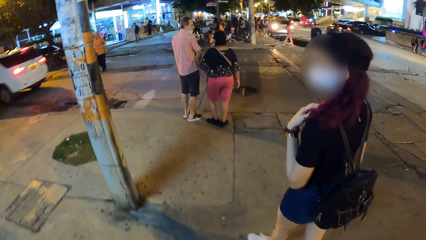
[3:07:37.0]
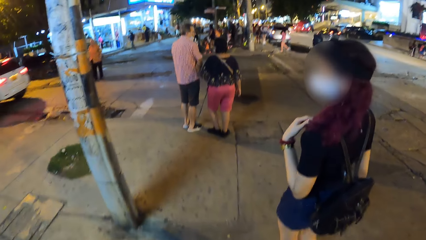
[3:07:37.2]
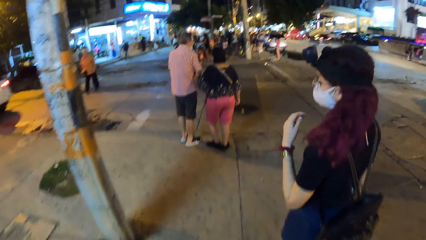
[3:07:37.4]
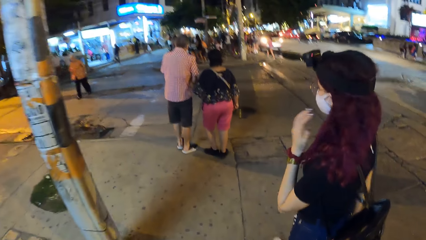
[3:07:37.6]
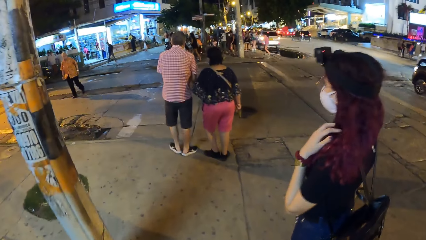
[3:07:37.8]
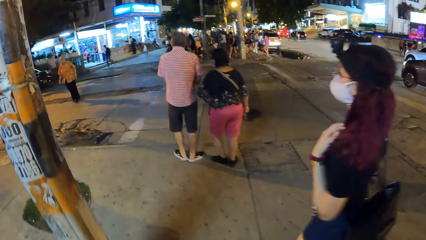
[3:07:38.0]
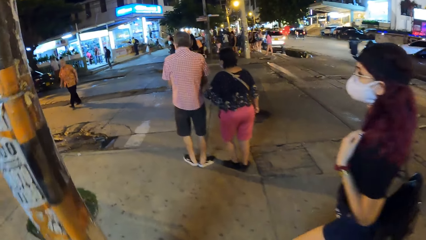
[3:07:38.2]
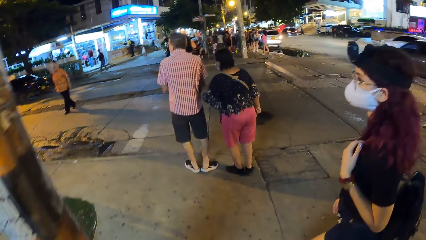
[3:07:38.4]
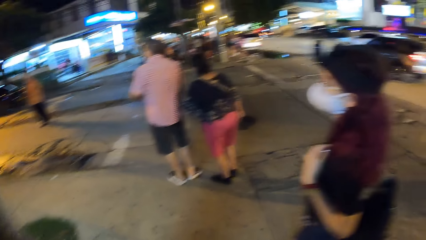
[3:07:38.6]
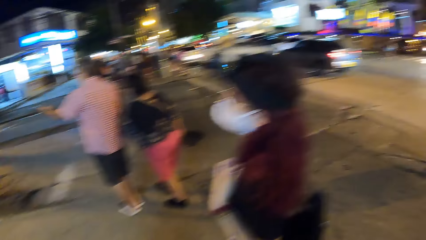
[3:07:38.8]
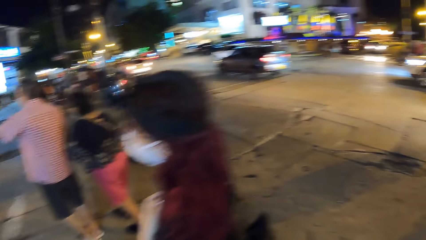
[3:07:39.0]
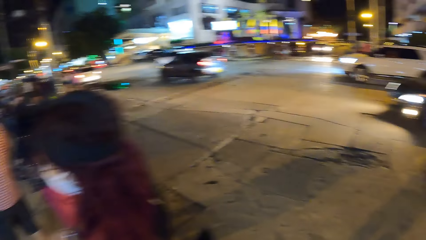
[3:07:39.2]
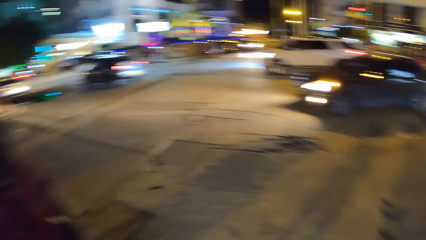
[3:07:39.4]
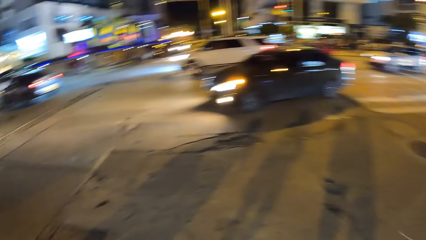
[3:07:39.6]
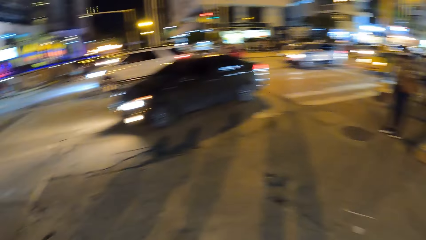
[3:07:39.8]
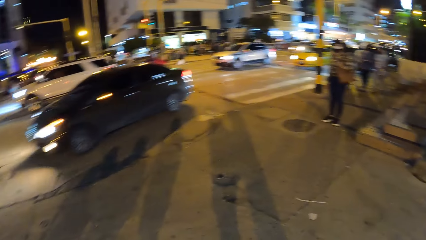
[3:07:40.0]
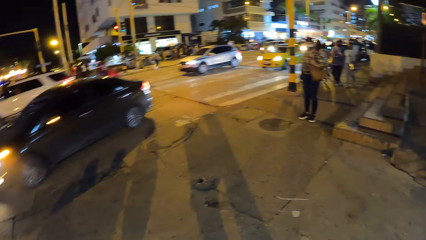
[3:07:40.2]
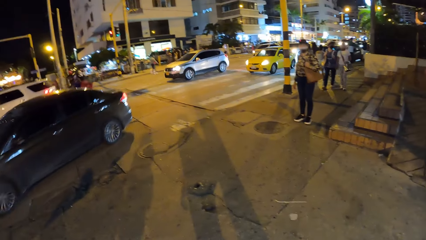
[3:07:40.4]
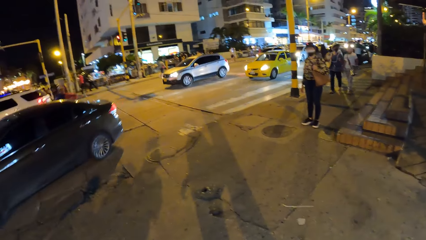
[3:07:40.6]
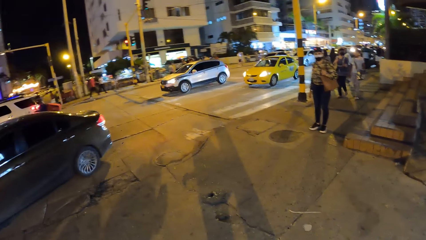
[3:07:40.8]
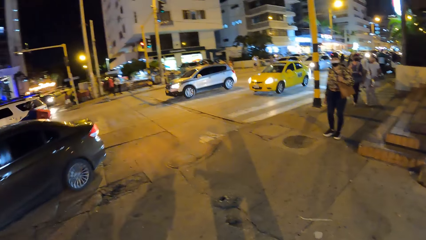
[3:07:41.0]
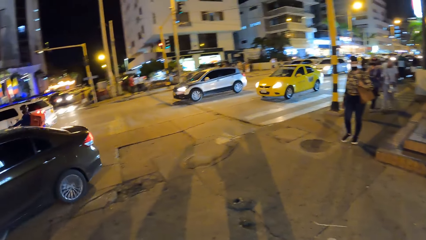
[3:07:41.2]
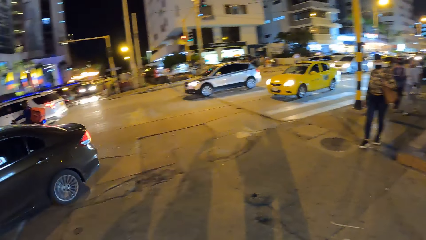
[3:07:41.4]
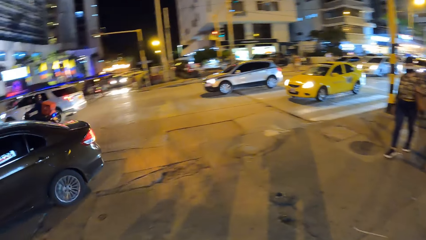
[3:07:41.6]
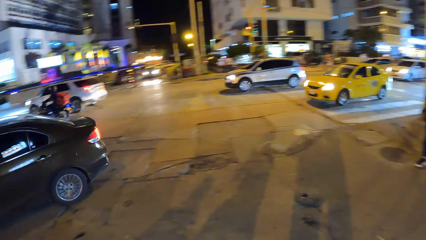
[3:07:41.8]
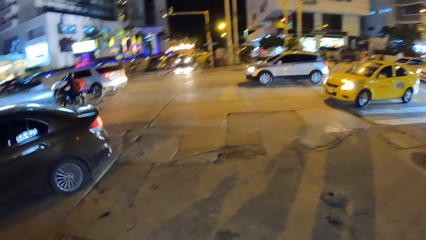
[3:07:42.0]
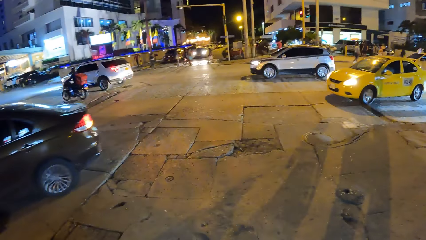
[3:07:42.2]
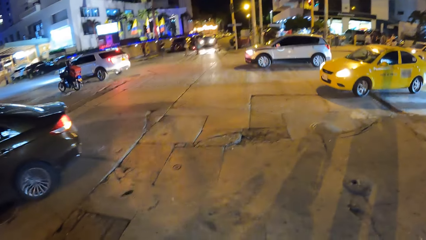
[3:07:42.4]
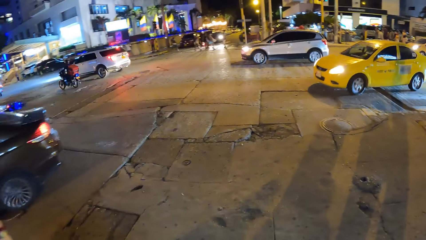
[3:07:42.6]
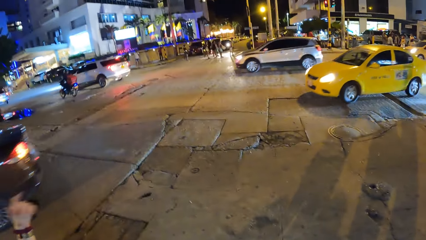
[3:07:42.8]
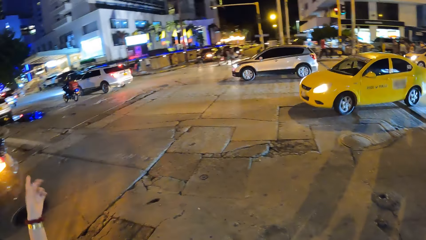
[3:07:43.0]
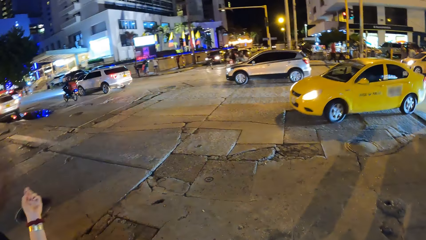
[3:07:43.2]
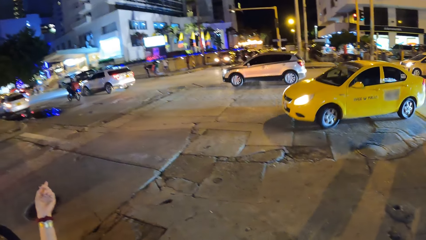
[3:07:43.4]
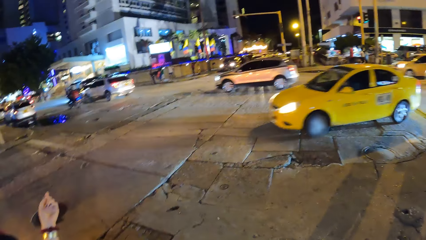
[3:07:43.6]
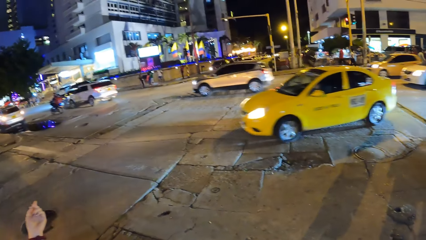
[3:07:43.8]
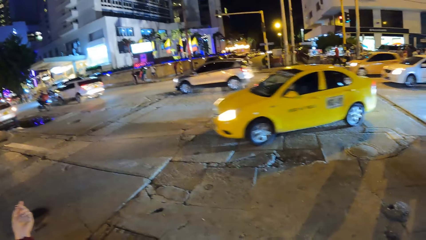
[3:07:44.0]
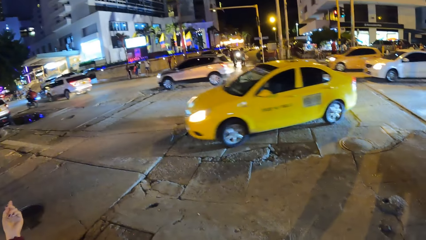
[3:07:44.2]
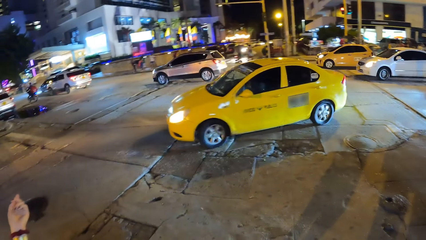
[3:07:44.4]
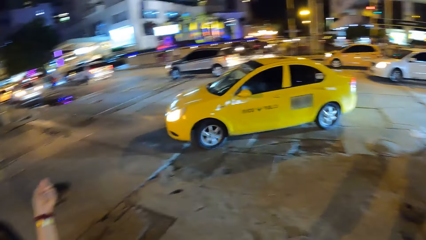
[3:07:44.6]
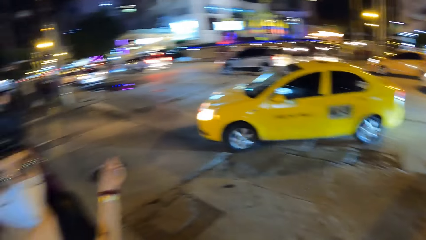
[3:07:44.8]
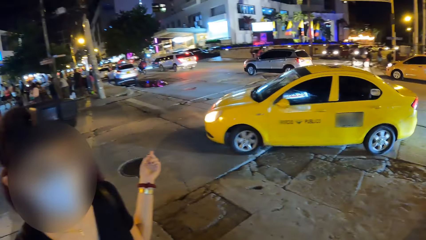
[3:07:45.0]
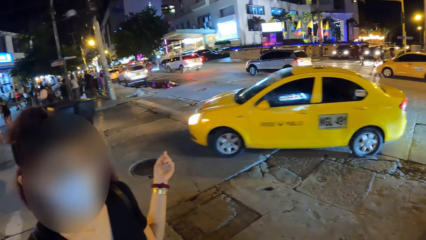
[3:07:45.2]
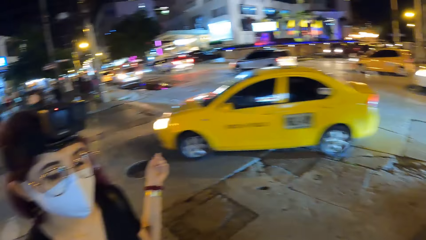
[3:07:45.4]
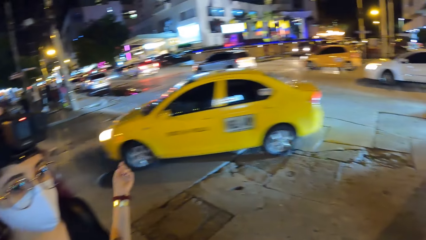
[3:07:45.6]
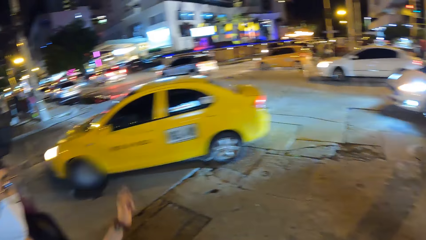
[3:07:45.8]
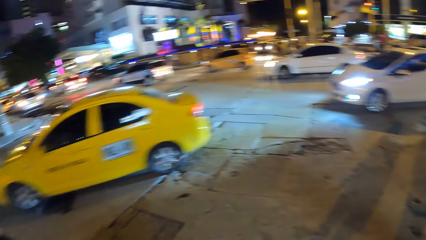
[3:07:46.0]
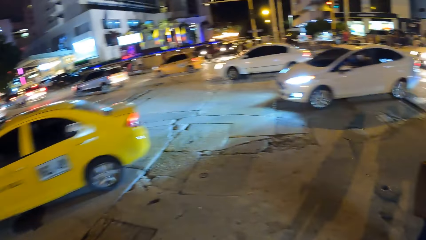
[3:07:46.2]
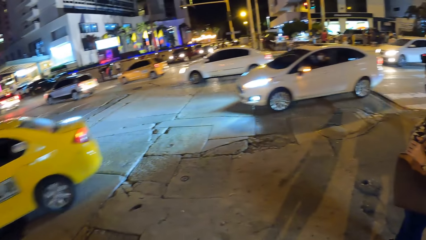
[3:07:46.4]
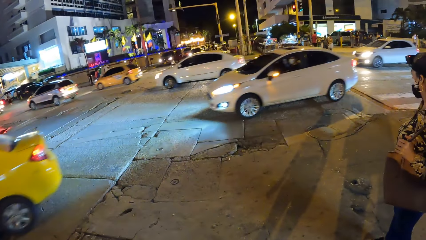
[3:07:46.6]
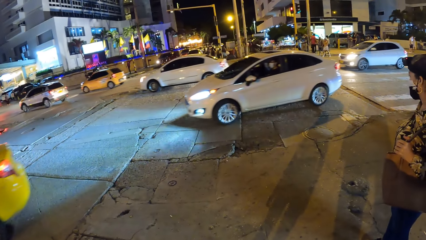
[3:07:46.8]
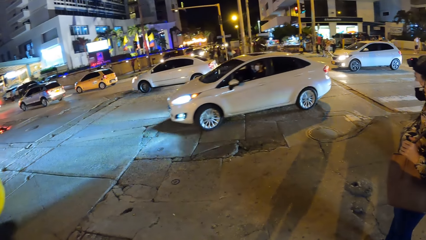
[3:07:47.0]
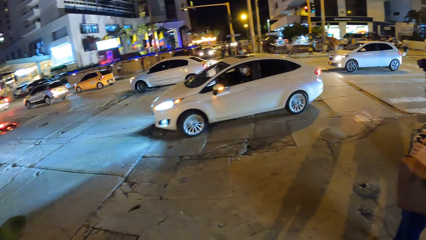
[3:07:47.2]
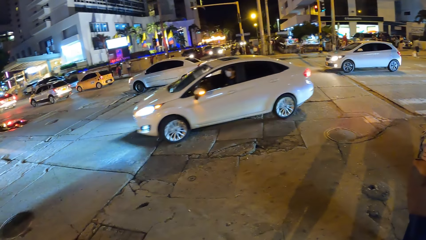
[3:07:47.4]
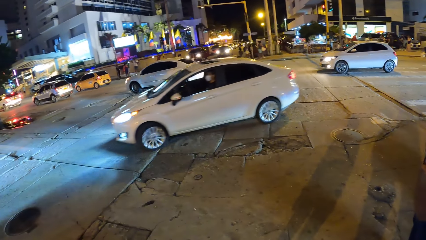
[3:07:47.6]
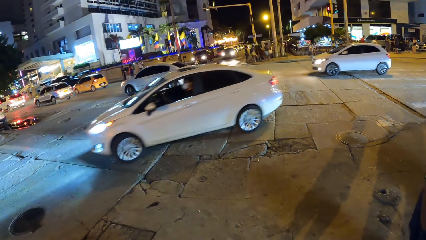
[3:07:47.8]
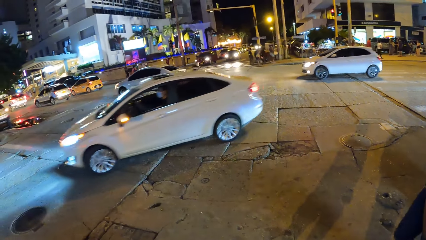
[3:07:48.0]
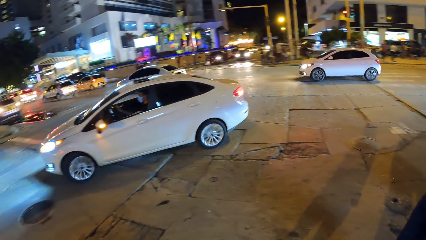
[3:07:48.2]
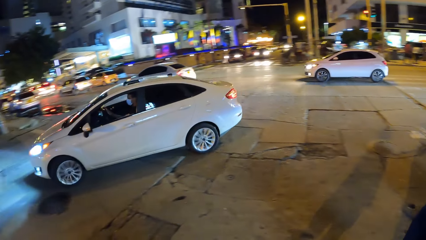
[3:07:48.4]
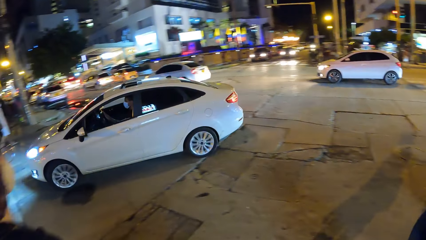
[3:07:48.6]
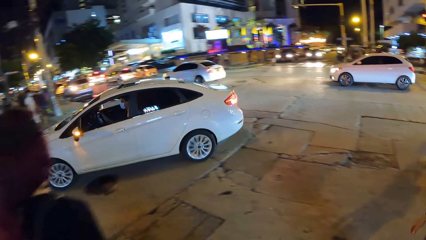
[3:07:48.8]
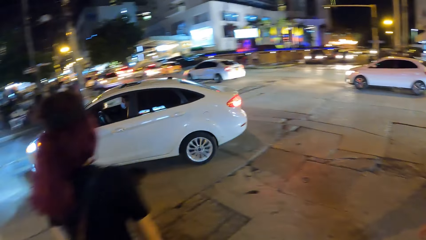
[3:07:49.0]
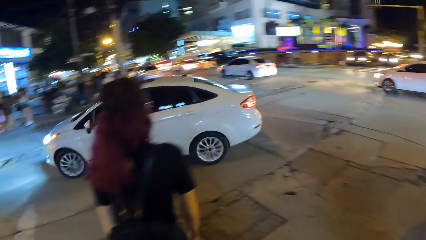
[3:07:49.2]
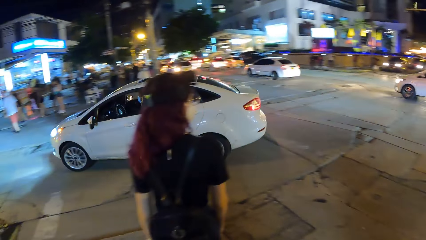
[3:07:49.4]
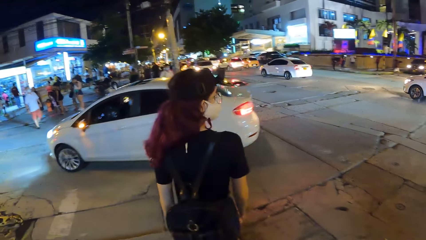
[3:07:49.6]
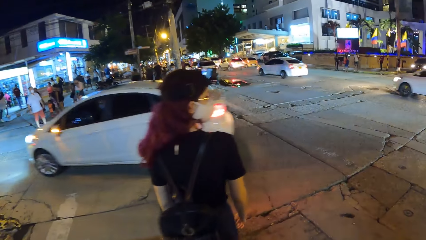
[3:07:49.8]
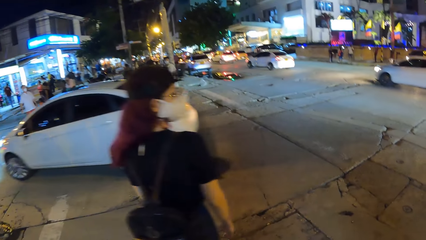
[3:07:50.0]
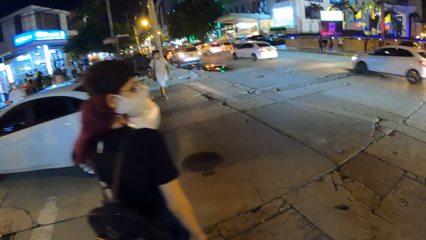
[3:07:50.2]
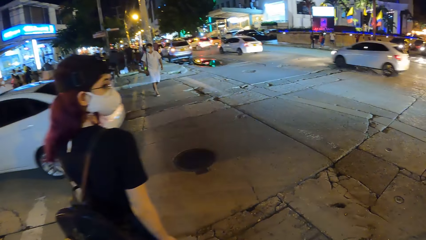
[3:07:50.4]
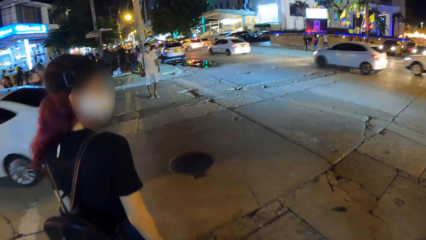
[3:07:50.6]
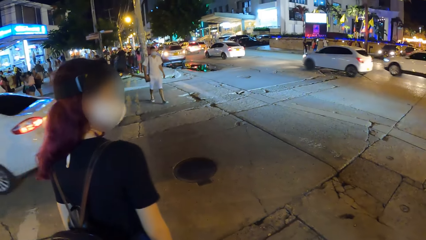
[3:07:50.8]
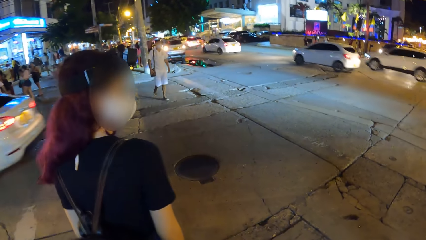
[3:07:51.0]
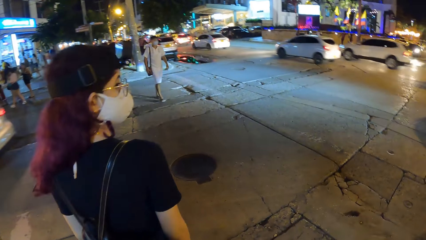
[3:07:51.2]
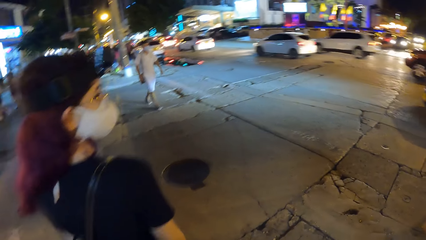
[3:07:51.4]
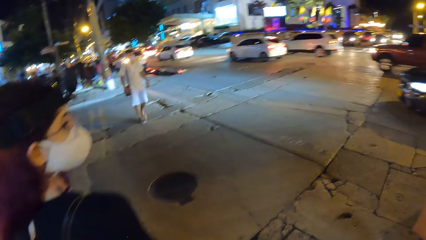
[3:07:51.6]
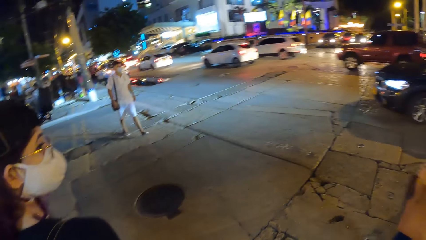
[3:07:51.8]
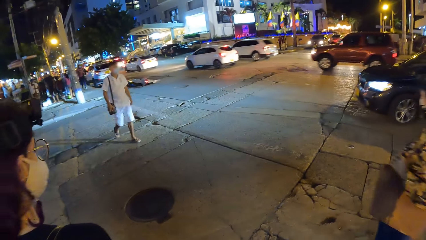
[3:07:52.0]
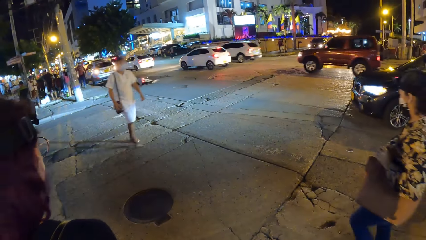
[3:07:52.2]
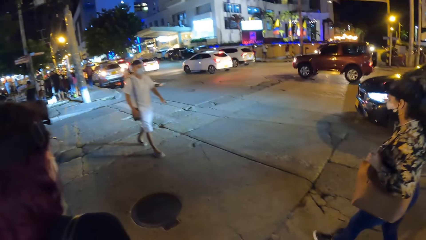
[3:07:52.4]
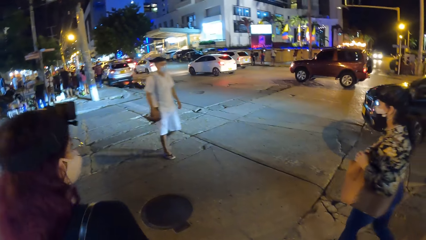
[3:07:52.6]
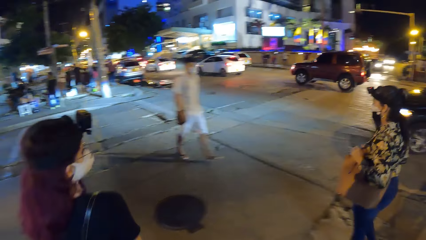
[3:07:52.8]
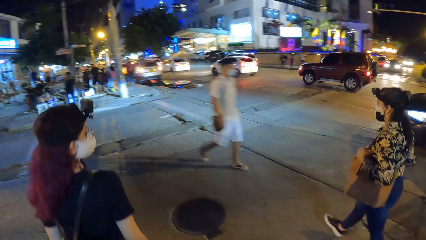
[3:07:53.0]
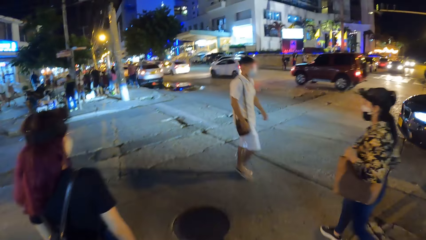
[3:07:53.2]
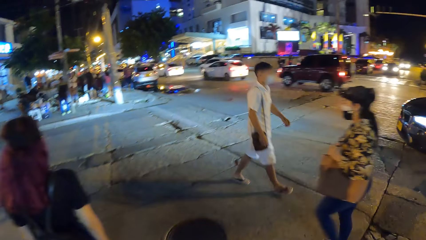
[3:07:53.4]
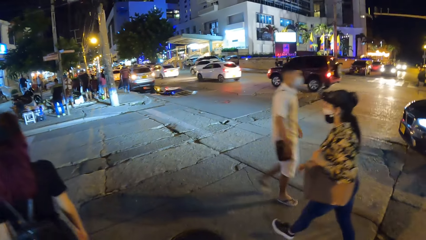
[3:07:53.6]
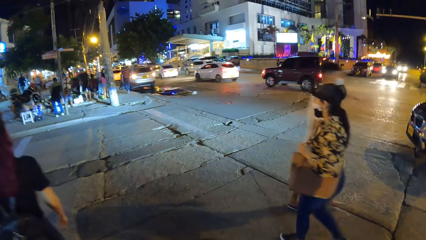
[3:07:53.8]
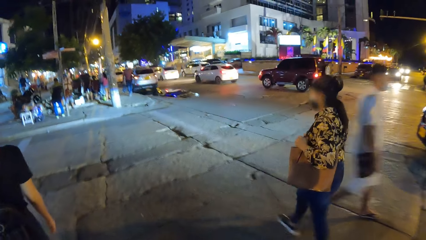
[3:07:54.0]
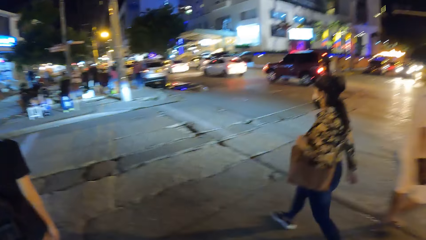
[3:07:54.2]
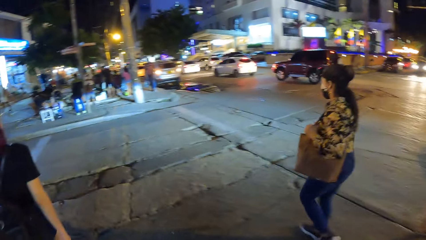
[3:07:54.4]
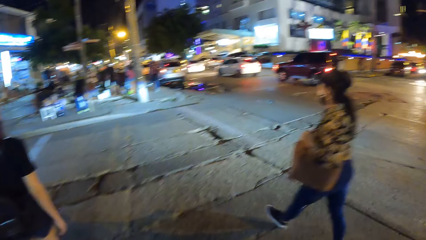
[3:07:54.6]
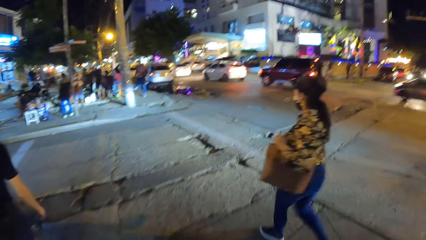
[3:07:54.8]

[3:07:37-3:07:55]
A black car drives past the camera wearer. A yellow car drives past them. The woman interacts with them. The woman does a hand movement. A white car drives past the camera wearer. They look around the area. They cross the road.
